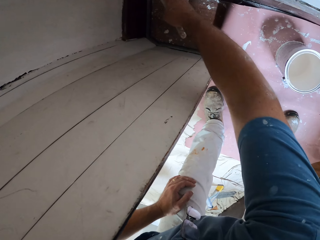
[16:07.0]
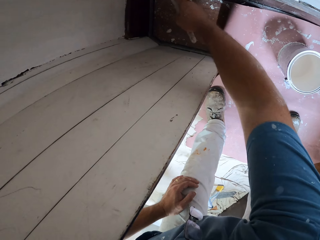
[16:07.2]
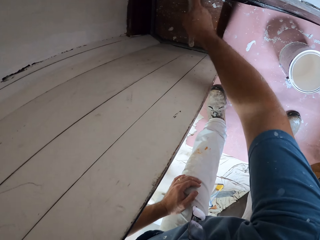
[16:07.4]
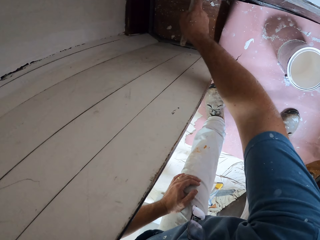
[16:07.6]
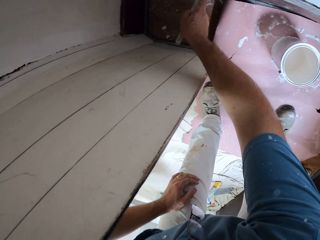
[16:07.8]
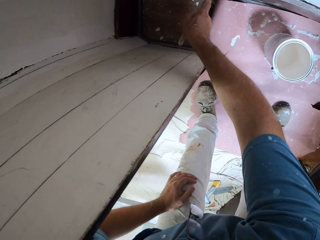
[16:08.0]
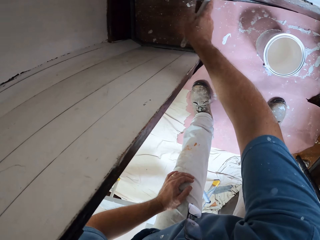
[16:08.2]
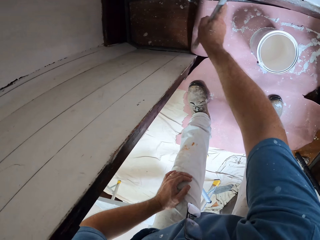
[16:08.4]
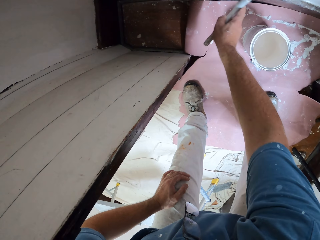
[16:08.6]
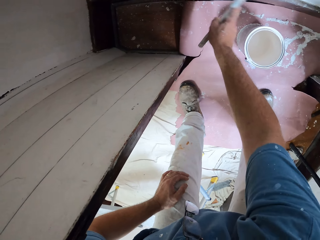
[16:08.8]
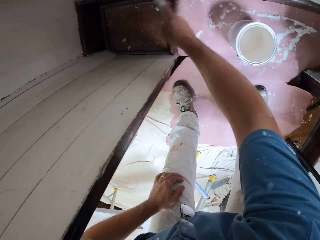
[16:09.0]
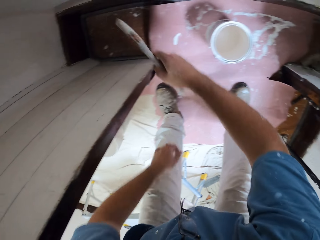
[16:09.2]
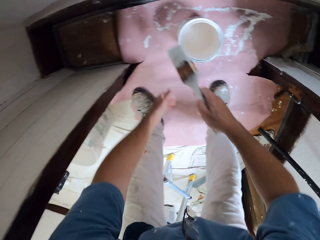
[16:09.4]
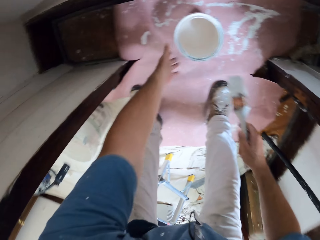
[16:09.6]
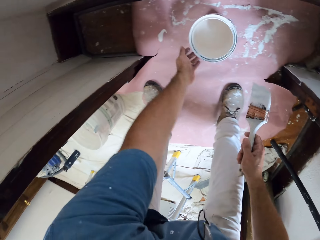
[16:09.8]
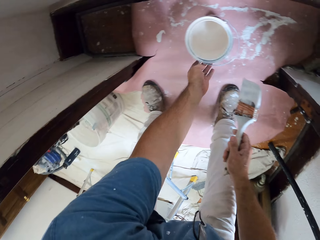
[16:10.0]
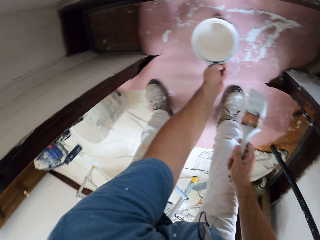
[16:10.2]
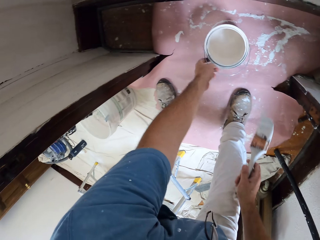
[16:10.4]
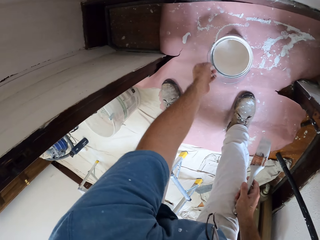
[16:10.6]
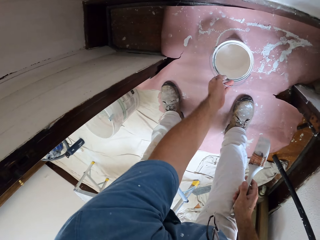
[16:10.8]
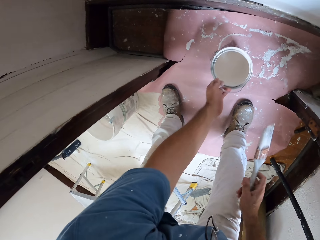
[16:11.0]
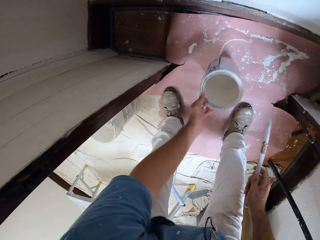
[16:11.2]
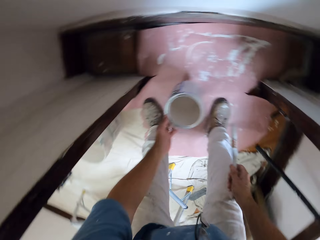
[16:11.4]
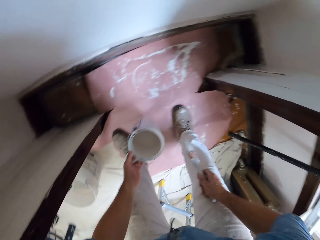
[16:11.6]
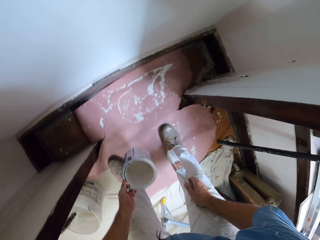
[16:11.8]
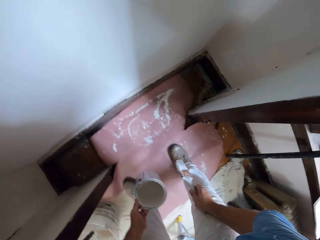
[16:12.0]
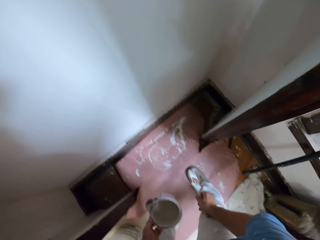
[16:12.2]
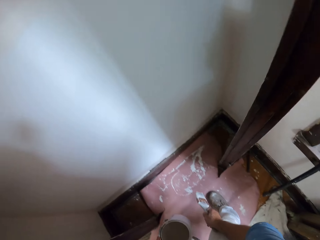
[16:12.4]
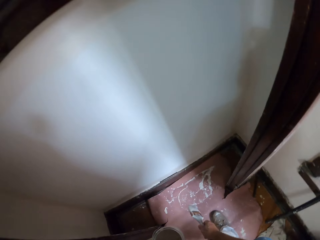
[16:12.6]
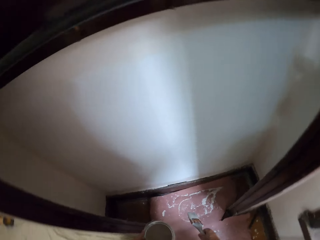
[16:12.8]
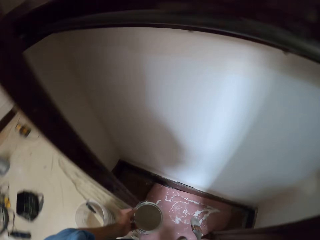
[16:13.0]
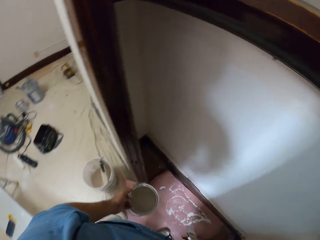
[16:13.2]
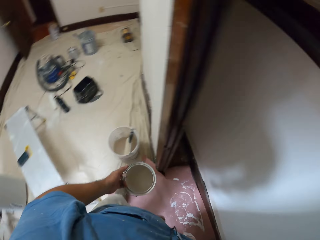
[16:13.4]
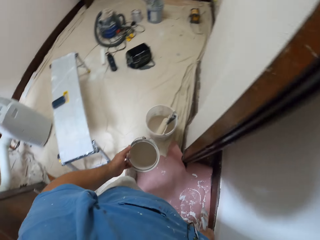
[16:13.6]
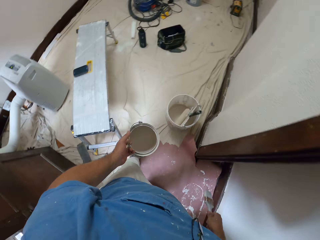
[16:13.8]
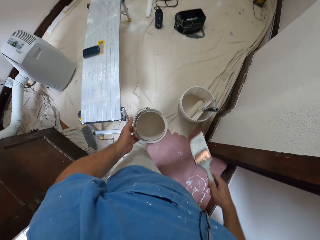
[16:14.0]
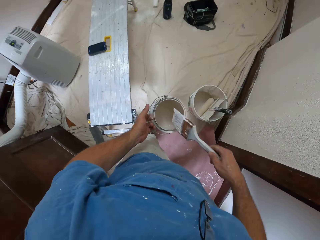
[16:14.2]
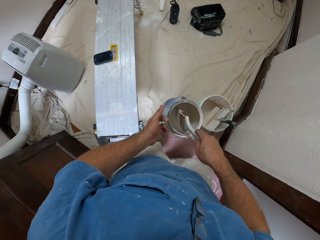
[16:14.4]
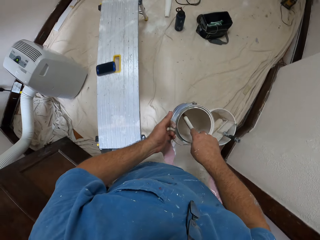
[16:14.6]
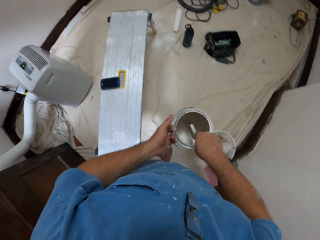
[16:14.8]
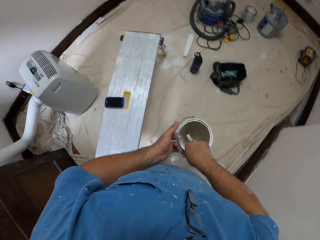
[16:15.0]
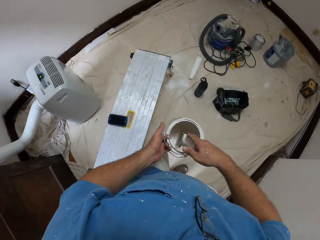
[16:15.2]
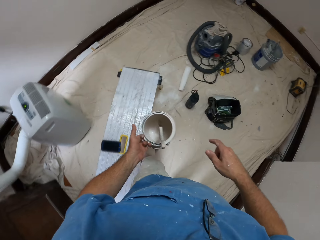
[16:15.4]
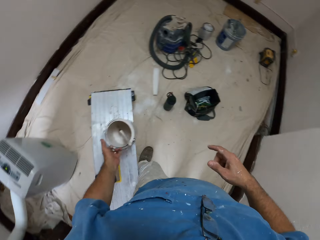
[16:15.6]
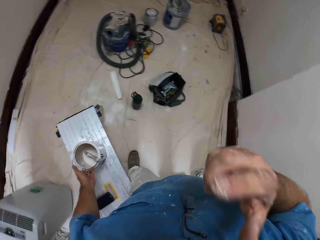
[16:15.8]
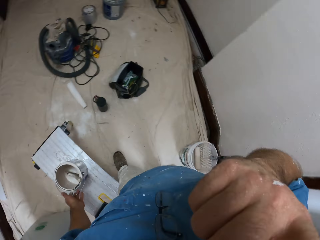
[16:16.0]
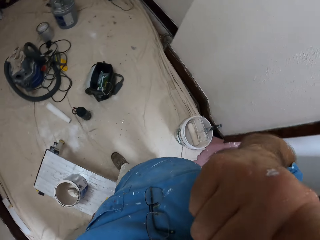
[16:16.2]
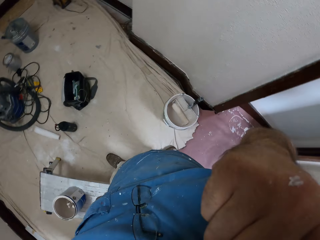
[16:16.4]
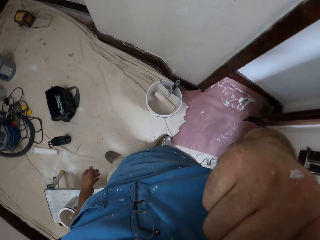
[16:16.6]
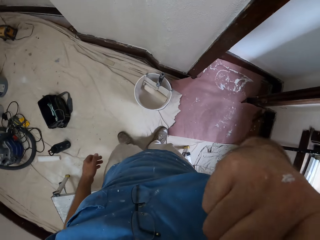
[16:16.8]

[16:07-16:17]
The camera wearer moves his hand towards the ground. He reaches for the can of paint with his other hand. He carries the paint can with his left hand. He holds the can of paint with his hand. He lifts up the can of paint. He stands up. He turns around. He walks away from the wall. He dips the paint brush in the can of paint. He drops the paint brush into the can of paint. He moves the paint brush around inside the can of paint and lets go of the paint brush. He places the can of paint on the table. He touches his face with his right hand. He raises his hand towards his face. He lets go of the can of paint.

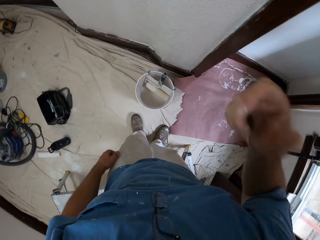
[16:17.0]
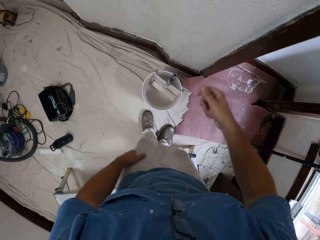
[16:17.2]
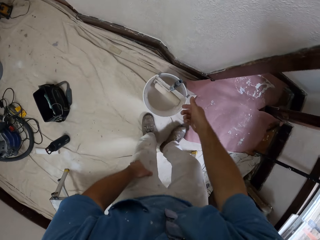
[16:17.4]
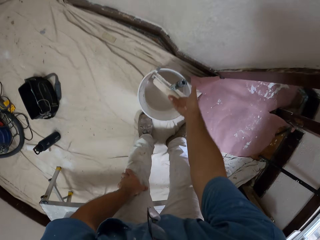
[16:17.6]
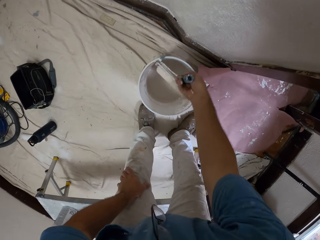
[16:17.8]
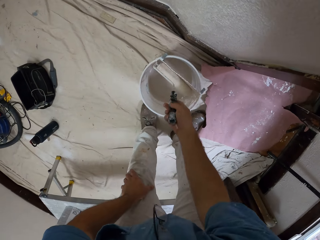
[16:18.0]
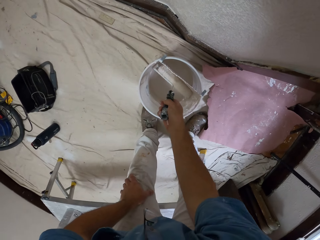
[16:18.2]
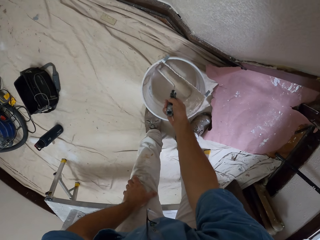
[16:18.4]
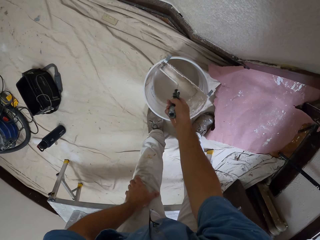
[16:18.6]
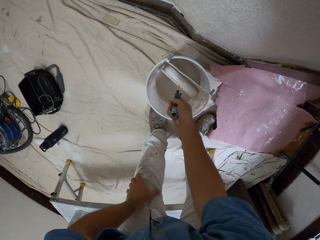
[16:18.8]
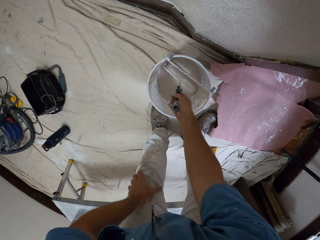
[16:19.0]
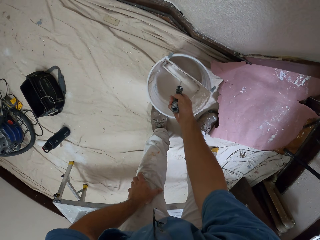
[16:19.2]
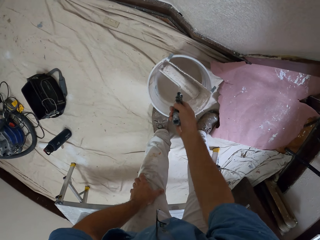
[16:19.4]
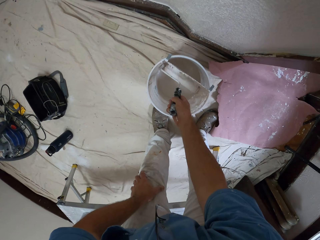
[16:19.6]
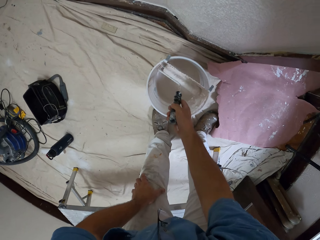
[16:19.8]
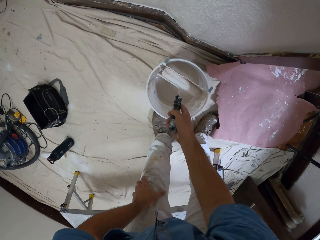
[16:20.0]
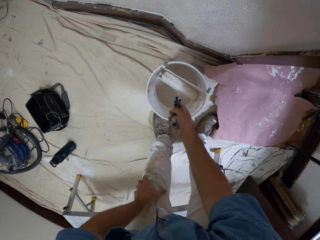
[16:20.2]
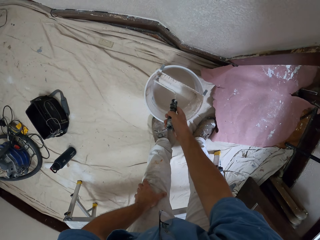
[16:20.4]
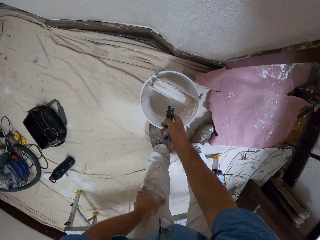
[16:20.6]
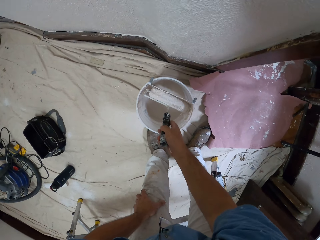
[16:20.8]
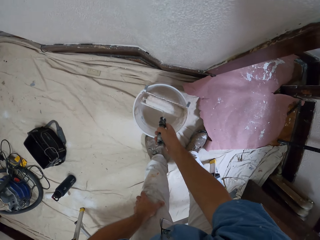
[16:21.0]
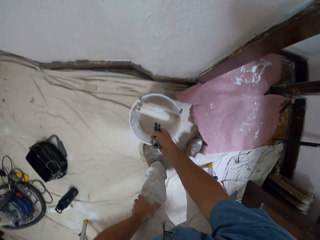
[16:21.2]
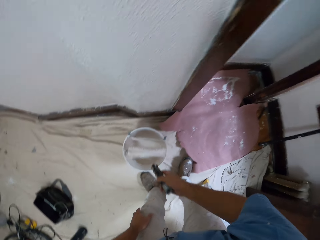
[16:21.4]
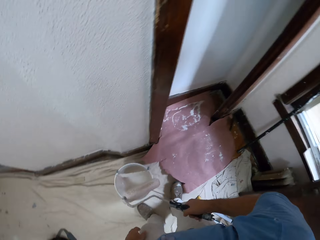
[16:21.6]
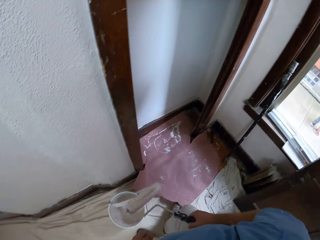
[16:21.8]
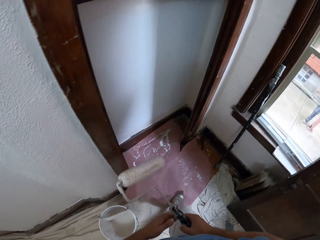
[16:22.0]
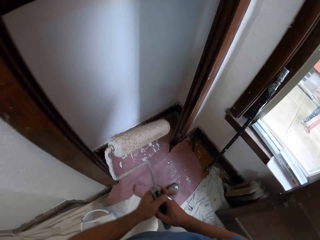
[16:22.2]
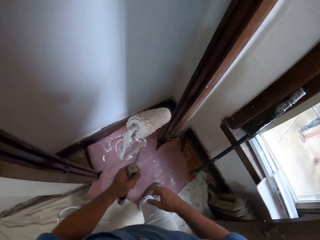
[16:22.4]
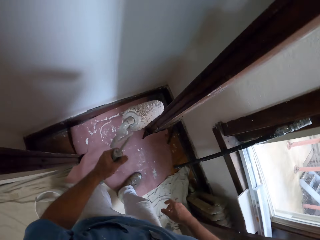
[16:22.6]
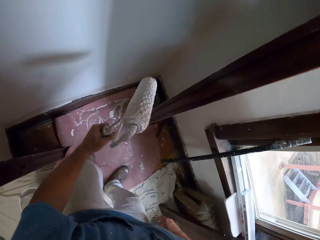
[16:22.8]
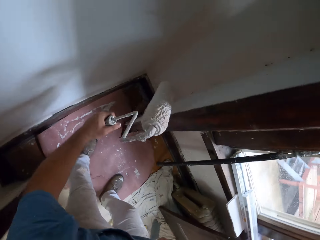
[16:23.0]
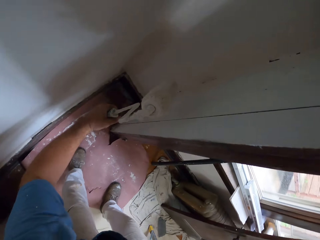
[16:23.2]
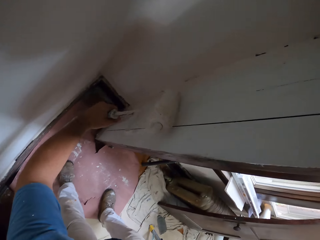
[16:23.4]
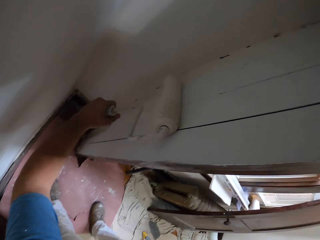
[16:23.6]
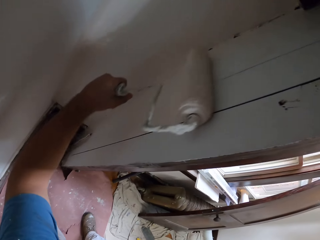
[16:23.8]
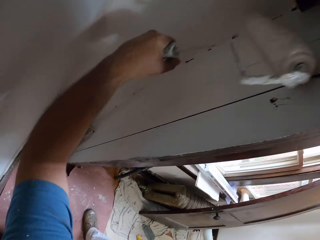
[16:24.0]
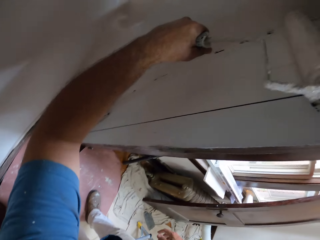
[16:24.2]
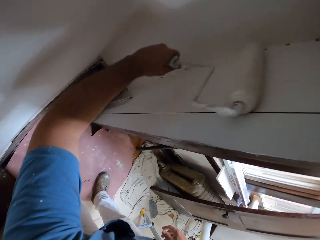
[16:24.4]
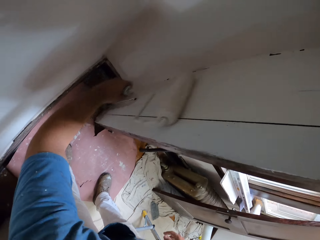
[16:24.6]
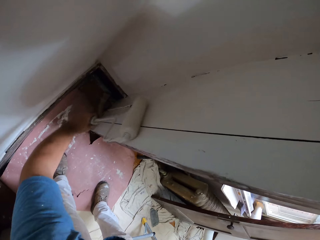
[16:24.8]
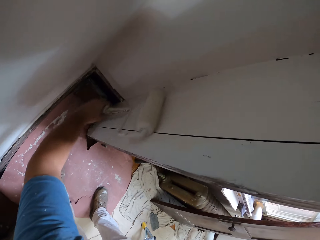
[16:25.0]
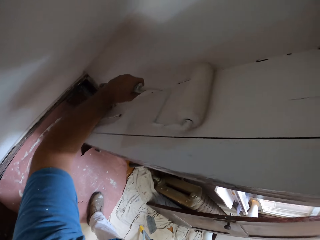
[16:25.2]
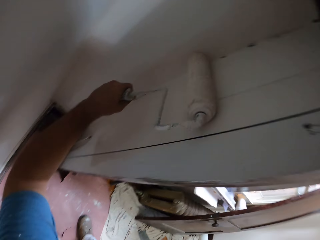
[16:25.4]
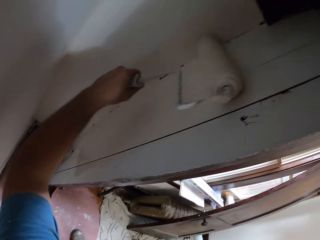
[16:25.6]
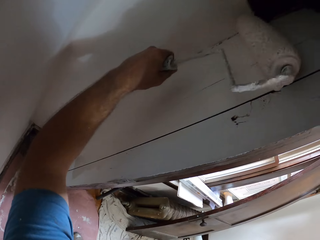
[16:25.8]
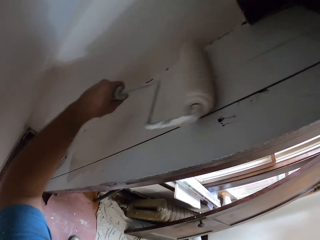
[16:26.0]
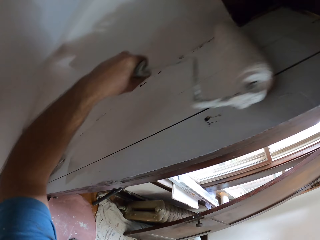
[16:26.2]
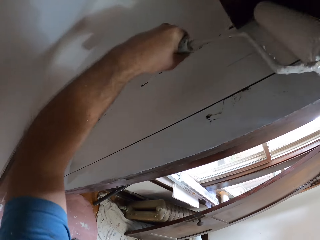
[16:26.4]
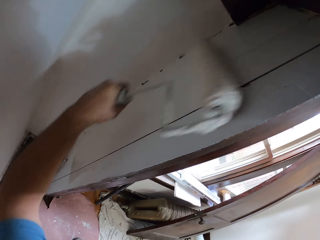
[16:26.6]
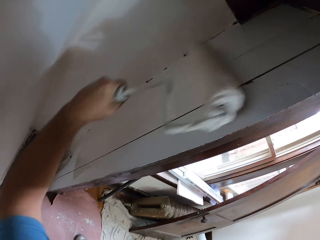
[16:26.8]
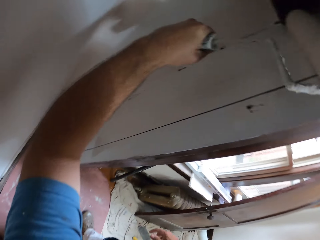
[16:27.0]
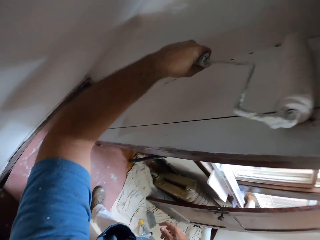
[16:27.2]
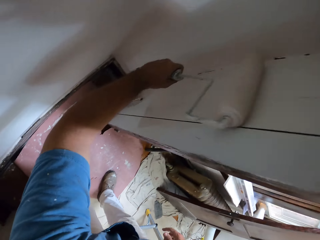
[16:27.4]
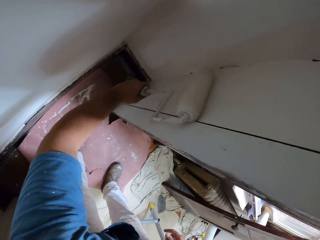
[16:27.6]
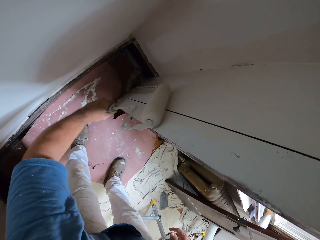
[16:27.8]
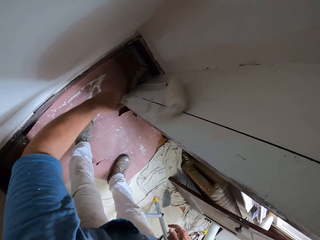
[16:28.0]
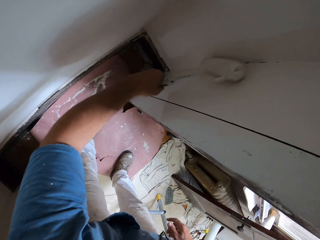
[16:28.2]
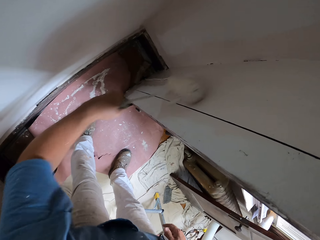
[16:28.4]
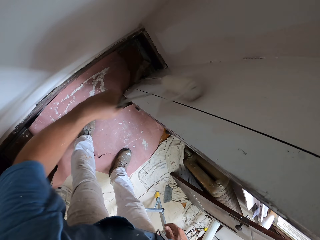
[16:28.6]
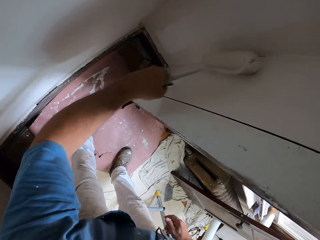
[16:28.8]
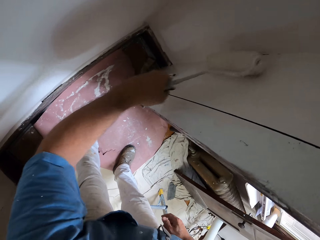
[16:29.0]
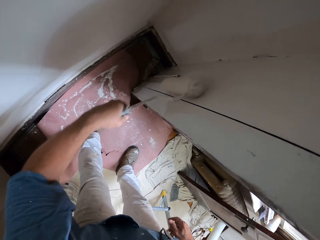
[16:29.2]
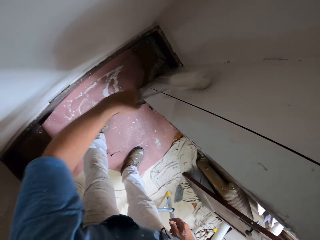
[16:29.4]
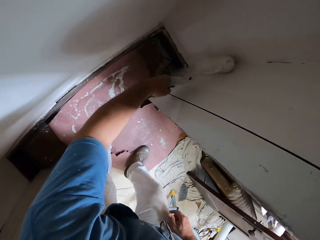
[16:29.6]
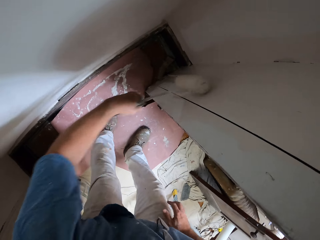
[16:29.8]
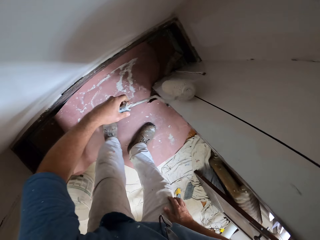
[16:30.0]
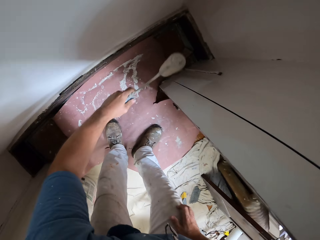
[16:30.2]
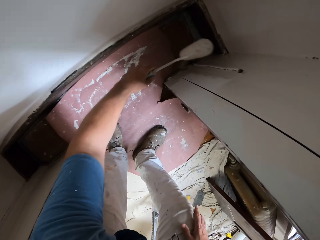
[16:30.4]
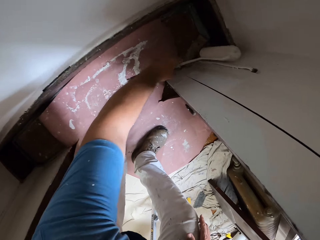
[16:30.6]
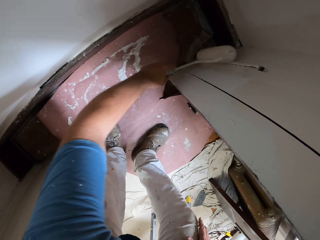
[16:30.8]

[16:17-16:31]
The camera wearer lowers his hand. He bends towards the bucket of paint. He holds the handle of a paint roller in the paint bucket. He dips the paint roller into the paint bucket. He moves the paint roller around in the bucket of paint. He removes the paint roller from the paint bucket with his hand. He stands up. He passes the paint roller to his left hand. He moves away from the bucket of paint and bends towards the floor. He paints the wall or wood with the paint roller.
